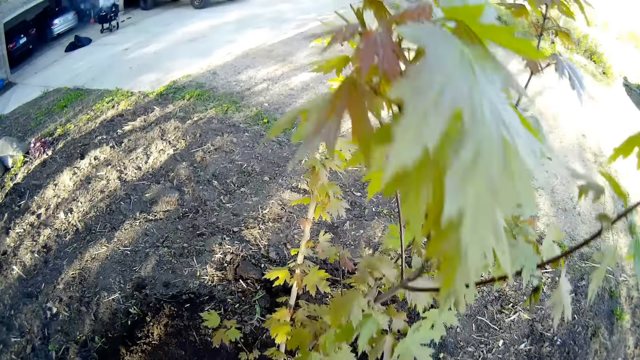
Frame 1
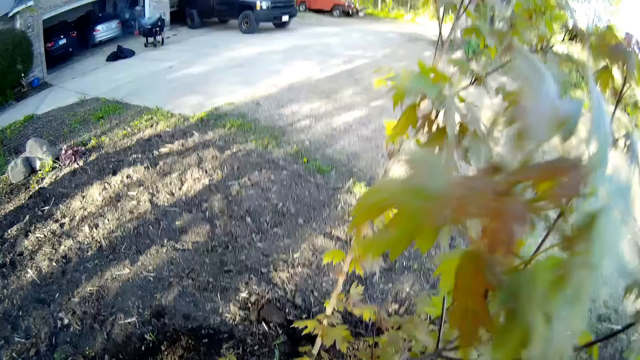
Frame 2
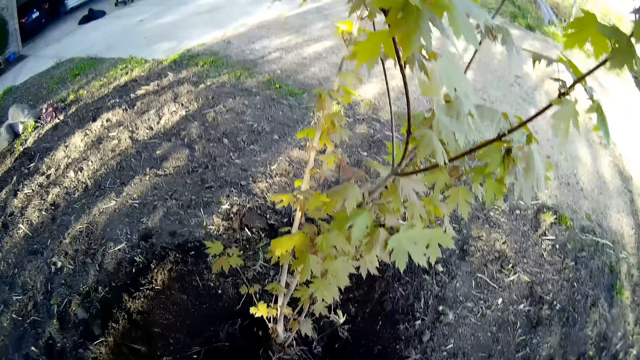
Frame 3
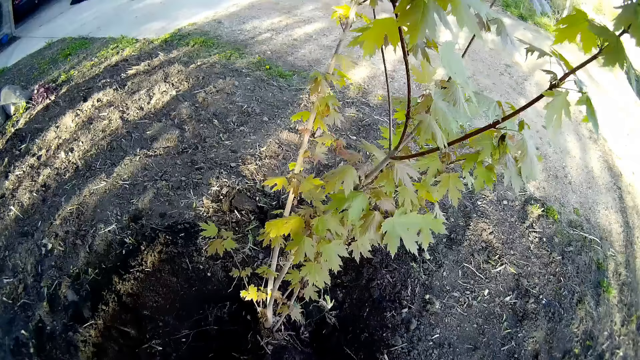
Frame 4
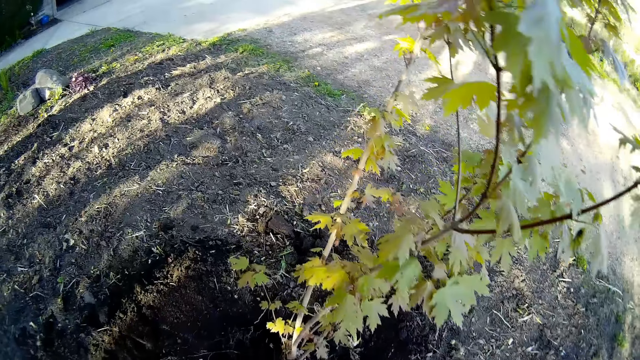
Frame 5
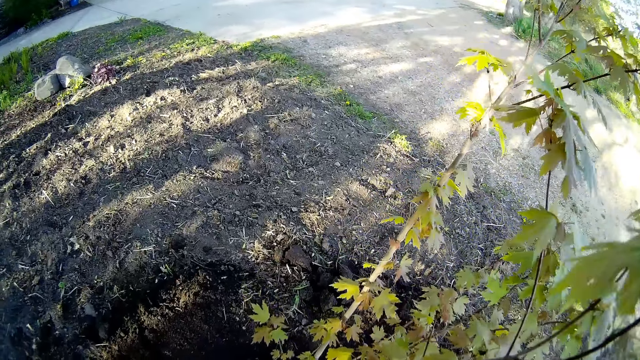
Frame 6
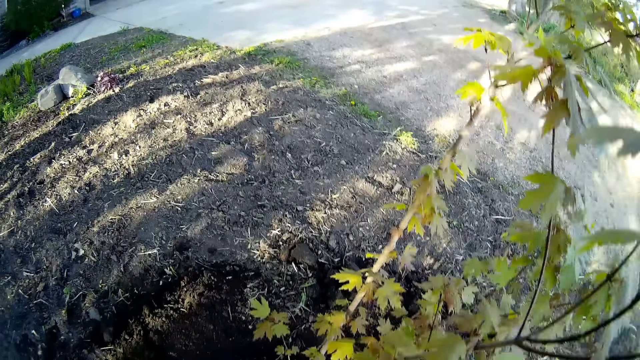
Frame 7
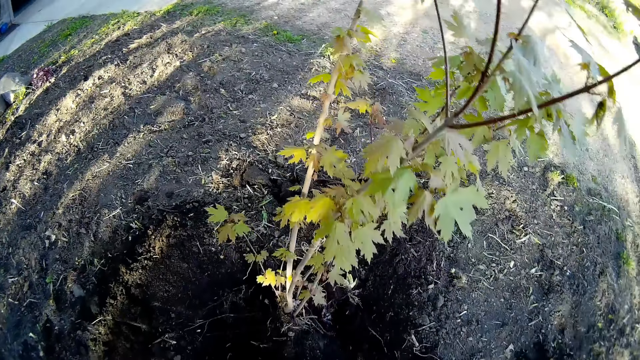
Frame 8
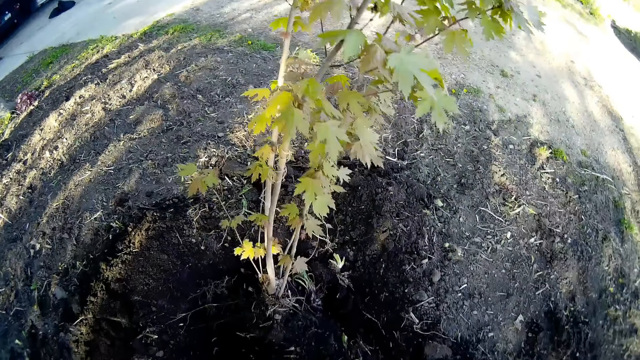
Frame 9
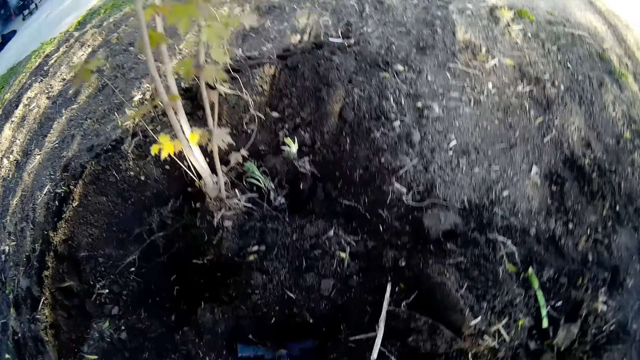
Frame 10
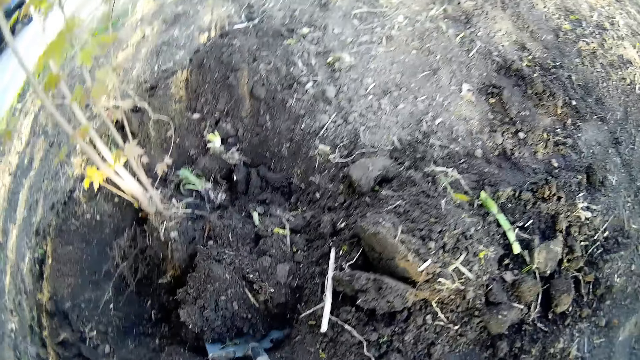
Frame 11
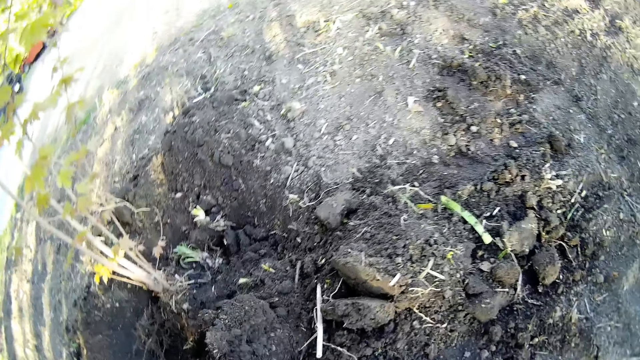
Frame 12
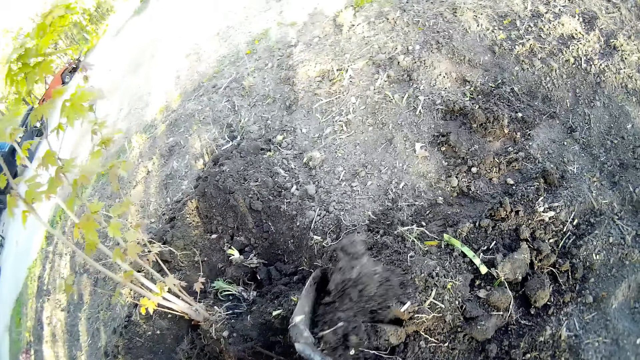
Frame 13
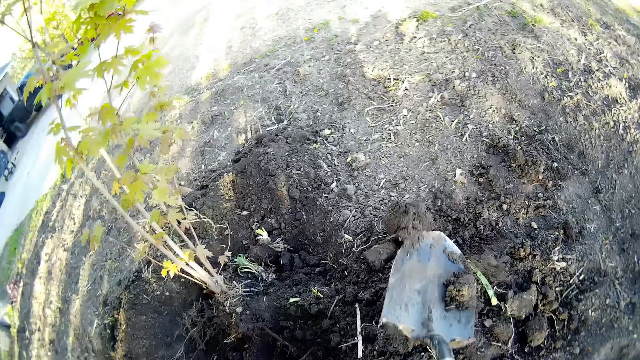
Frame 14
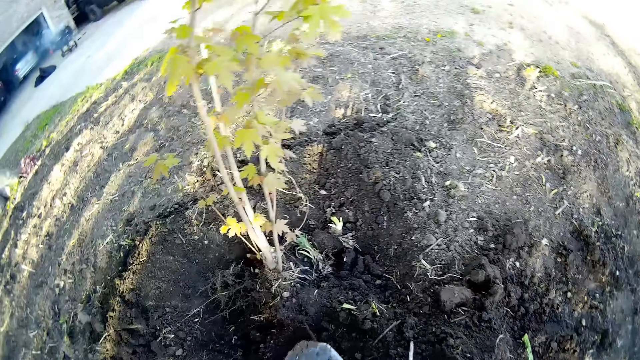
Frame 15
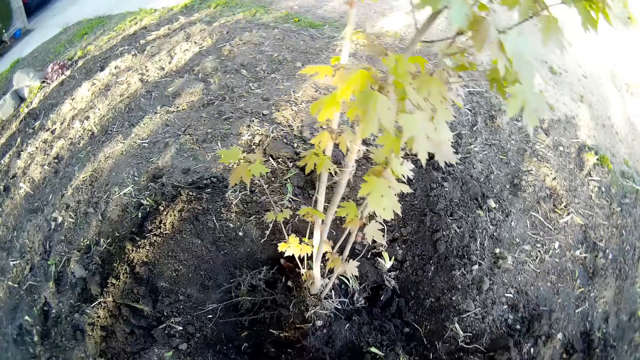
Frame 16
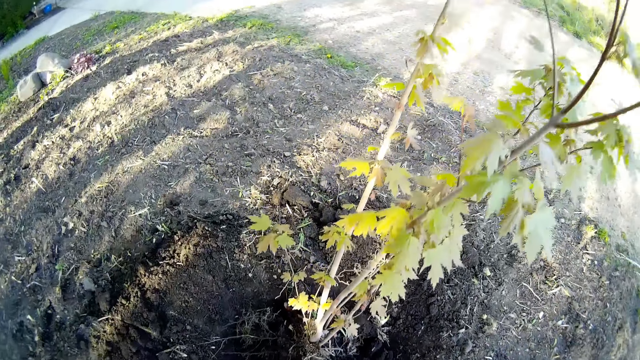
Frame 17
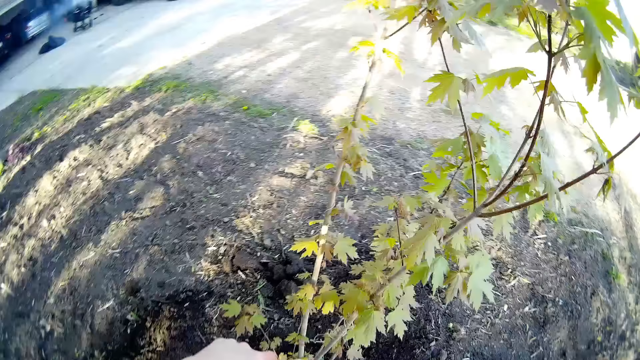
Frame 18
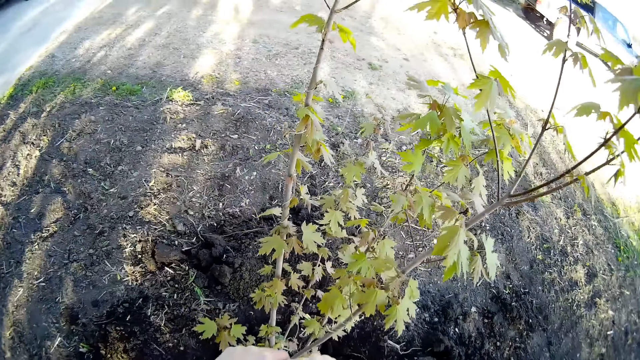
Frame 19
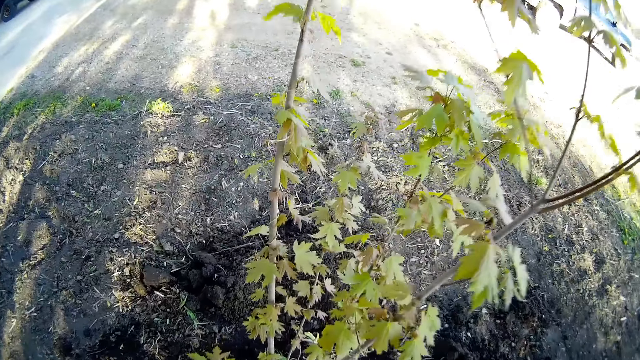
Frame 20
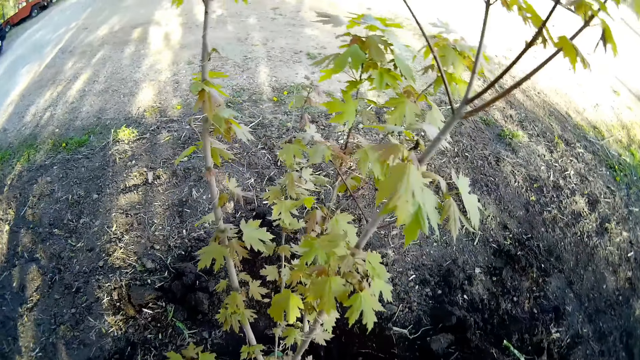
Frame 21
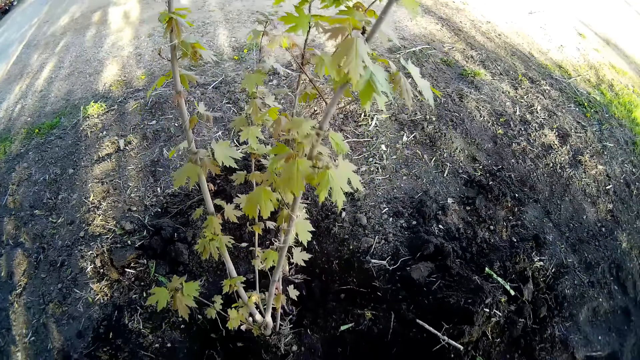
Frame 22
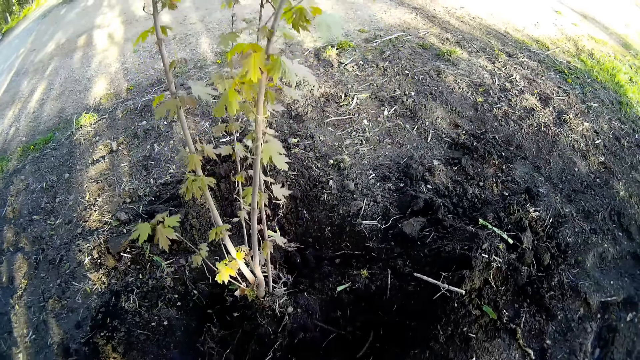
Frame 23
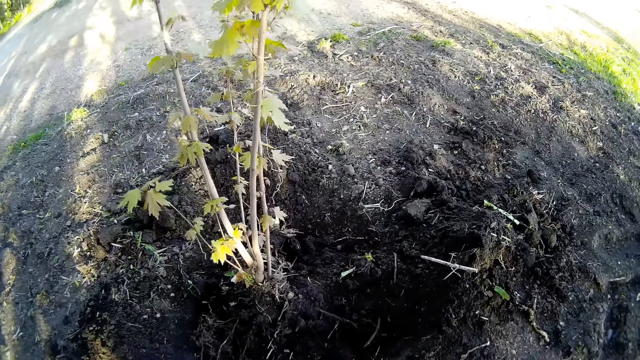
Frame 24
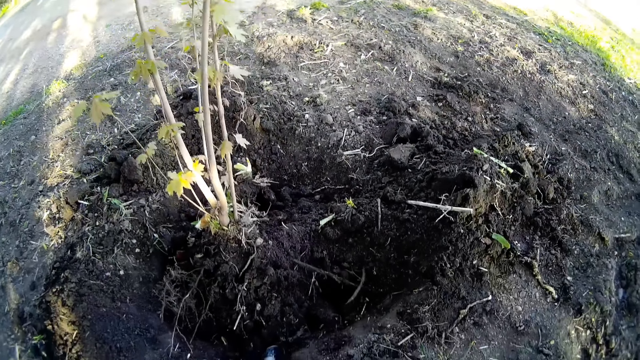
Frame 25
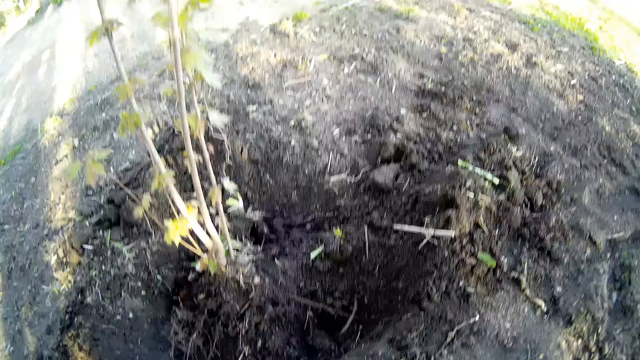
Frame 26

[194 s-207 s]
The camera wearer tills the soil with the shovel in his hands. He scoops soil with the shovel. He packs the soil from the ground with the shovel in his hands. He pours the soil in the shovel on the ground on the side of the garden with both hands. He tills the soil with the shovel in his hands.

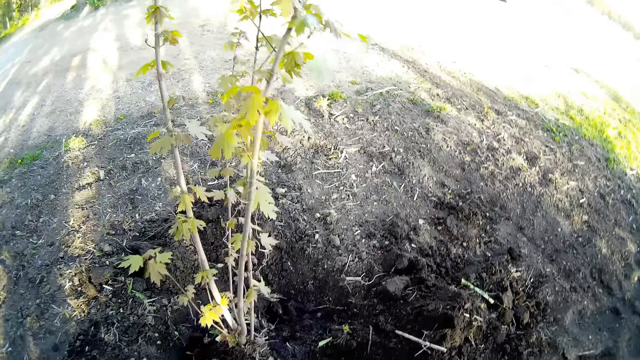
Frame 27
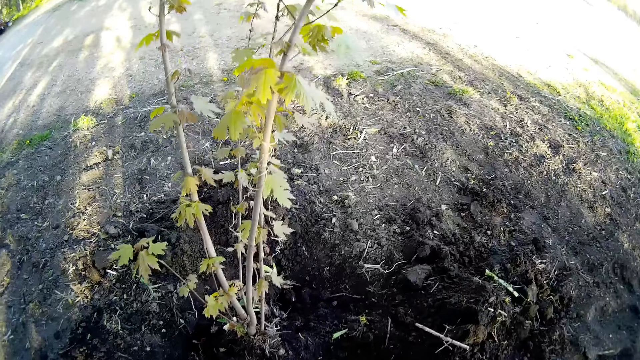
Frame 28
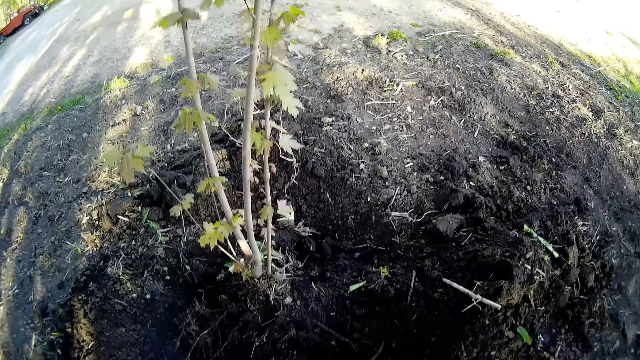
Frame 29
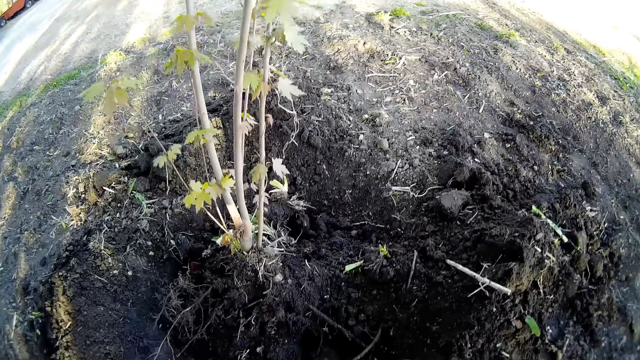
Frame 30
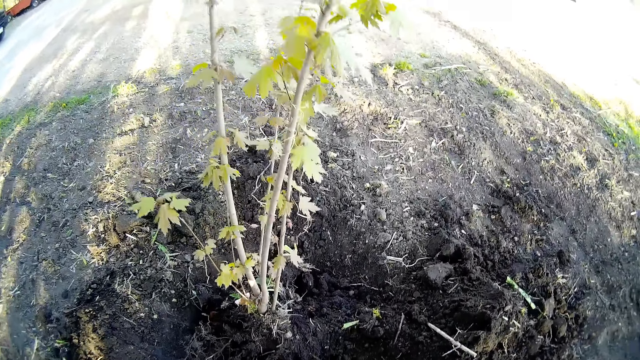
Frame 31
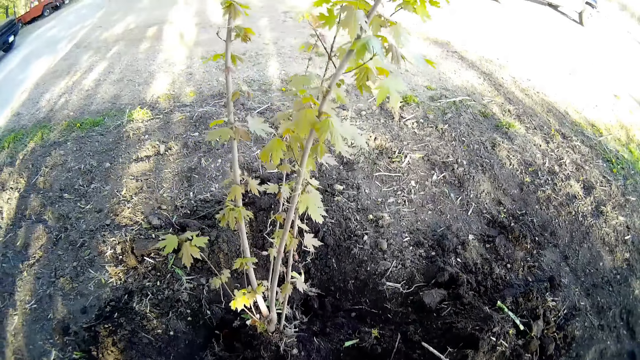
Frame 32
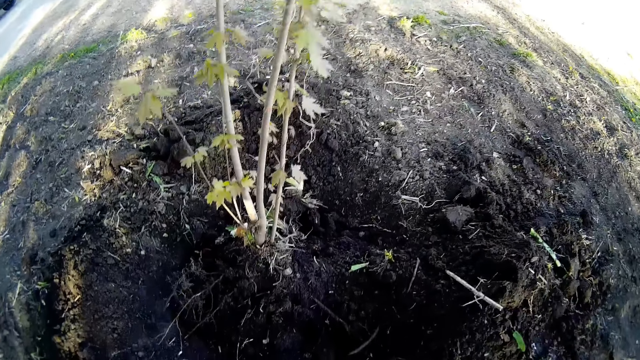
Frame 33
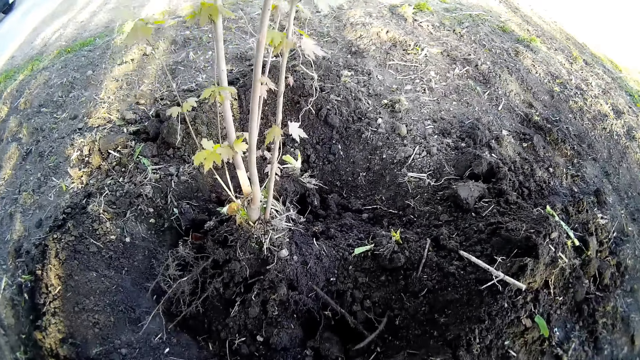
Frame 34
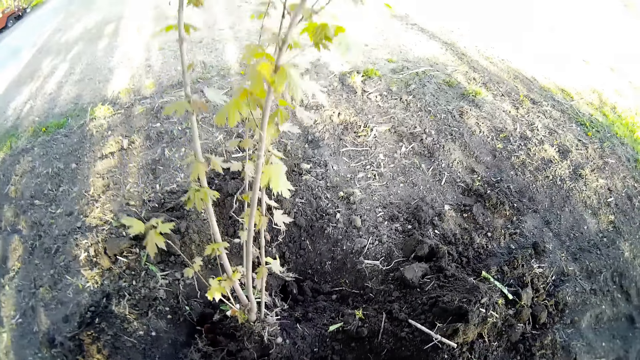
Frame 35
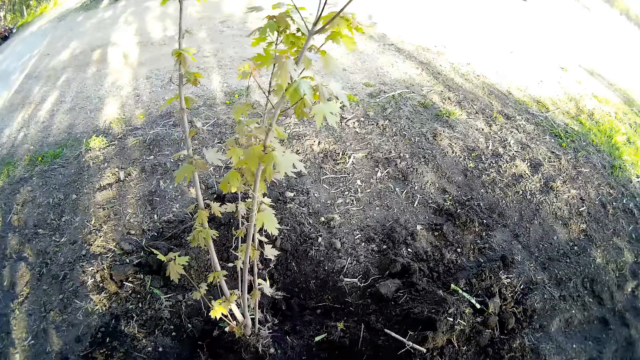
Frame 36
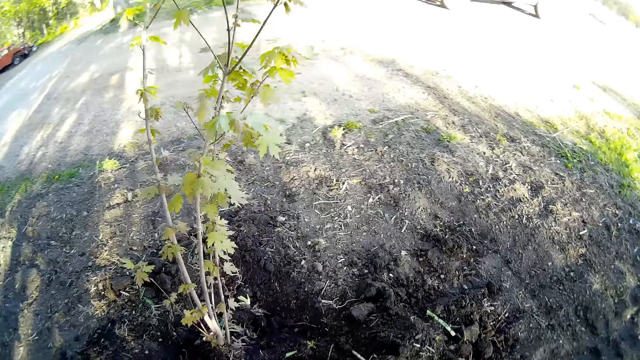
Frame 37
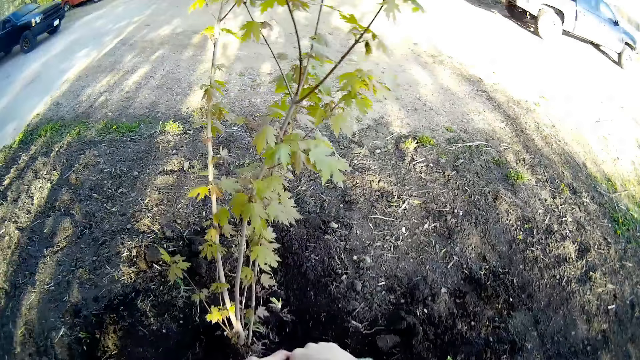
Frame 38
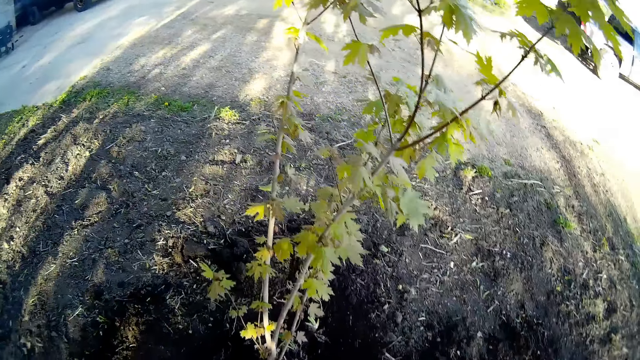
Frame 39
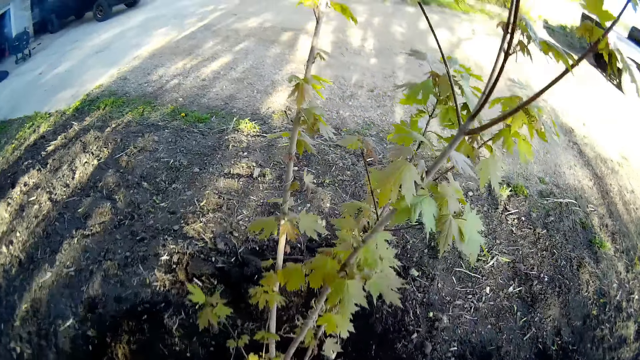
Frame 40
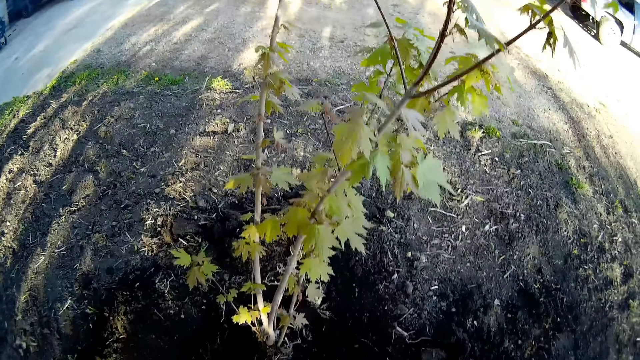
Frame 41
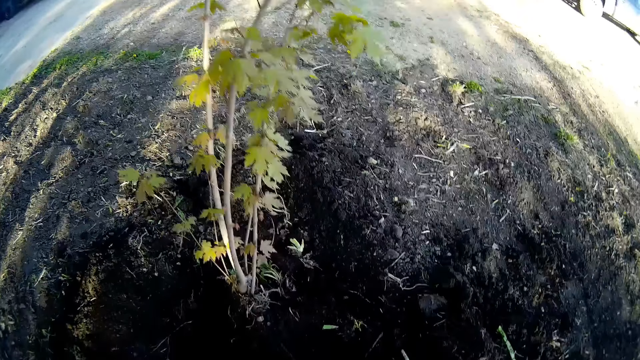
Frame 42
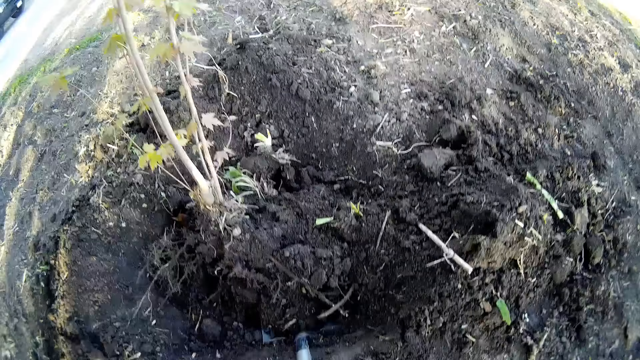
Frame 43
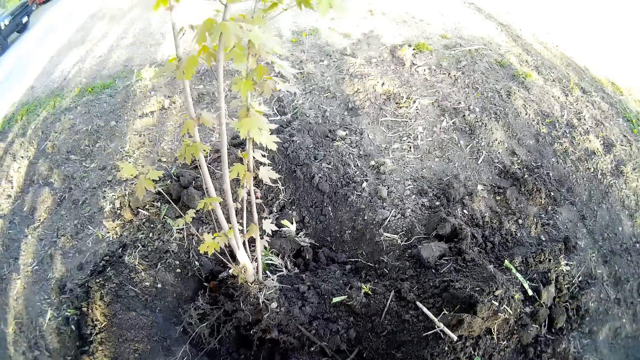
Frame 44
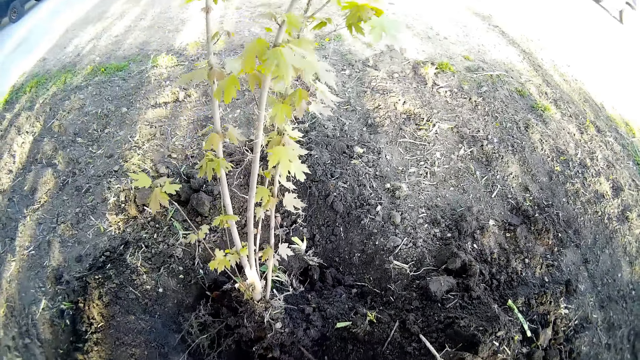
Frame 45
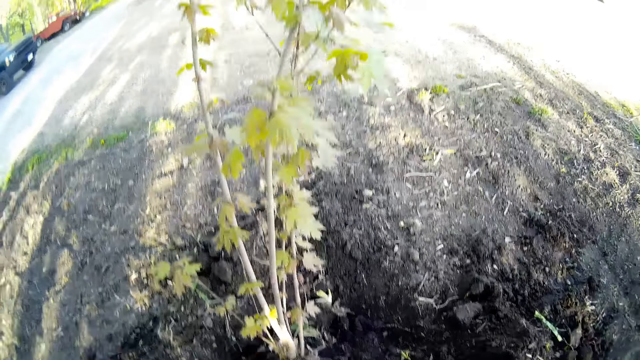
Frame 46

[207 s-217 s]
The camera wearer scoops soil with the shovel.
